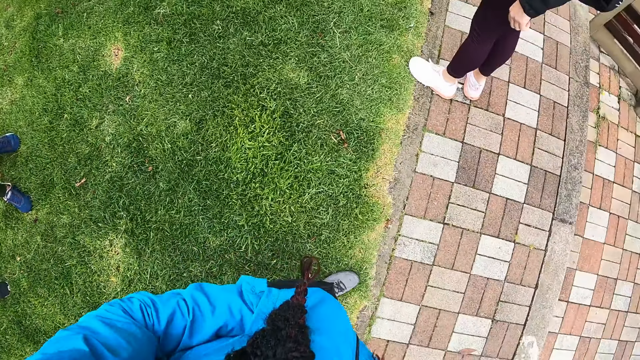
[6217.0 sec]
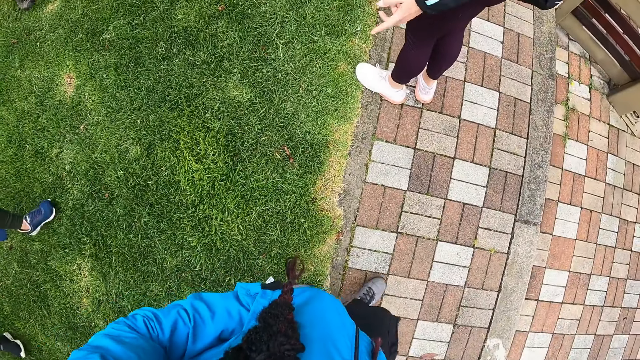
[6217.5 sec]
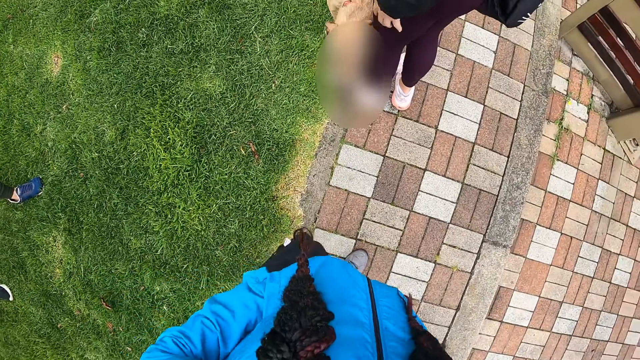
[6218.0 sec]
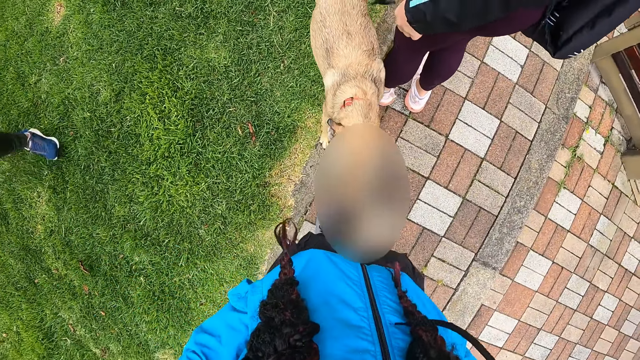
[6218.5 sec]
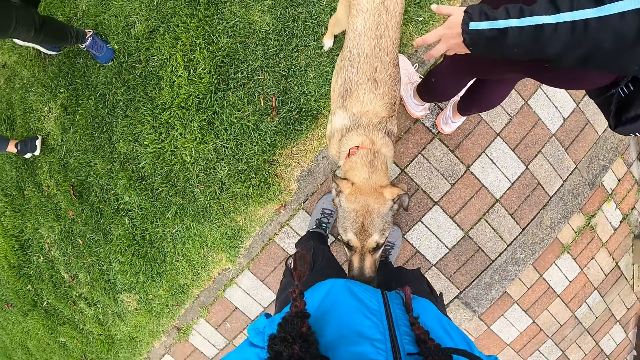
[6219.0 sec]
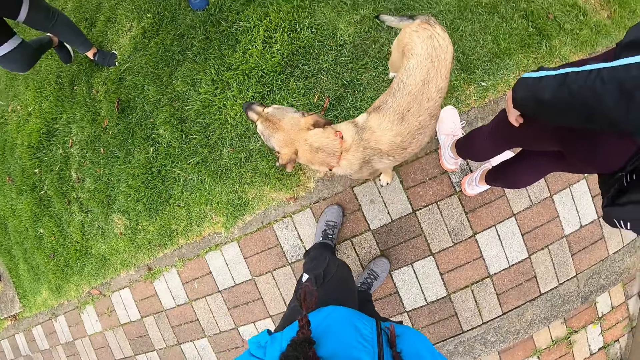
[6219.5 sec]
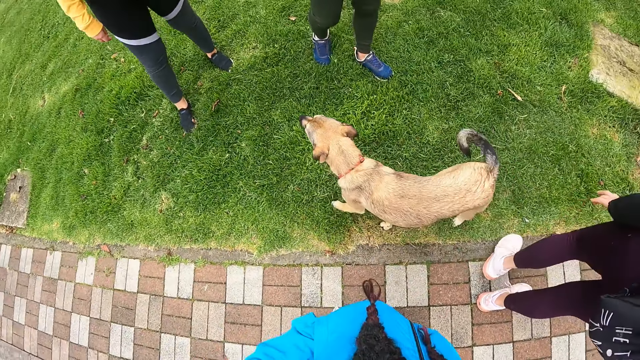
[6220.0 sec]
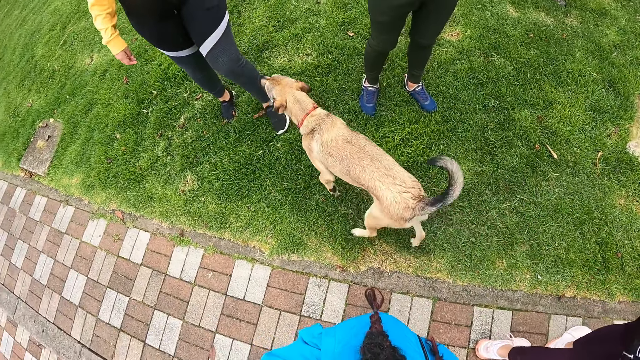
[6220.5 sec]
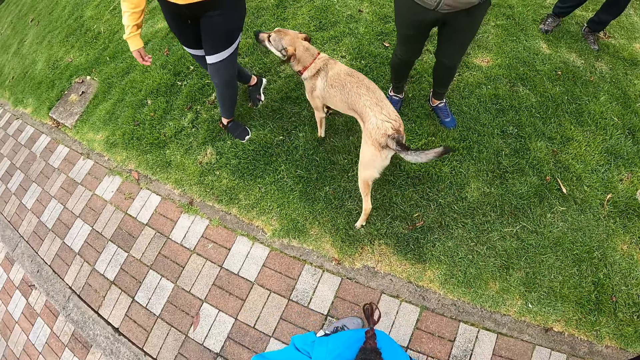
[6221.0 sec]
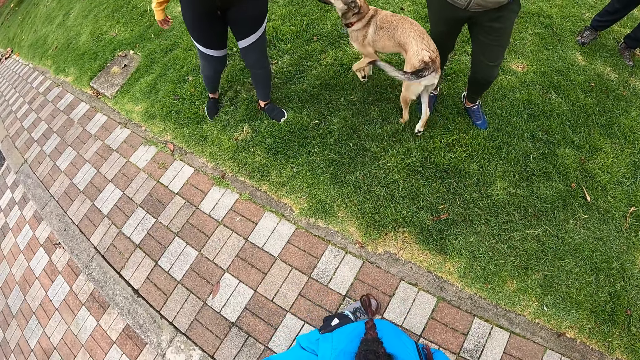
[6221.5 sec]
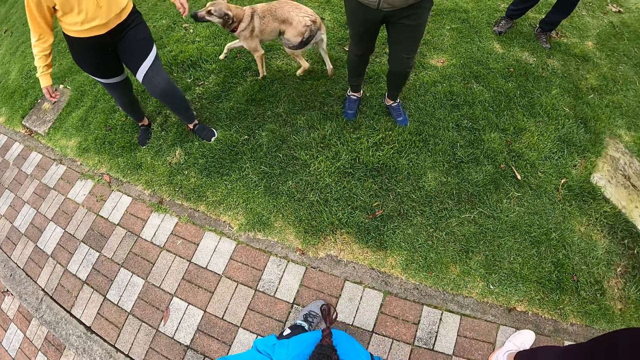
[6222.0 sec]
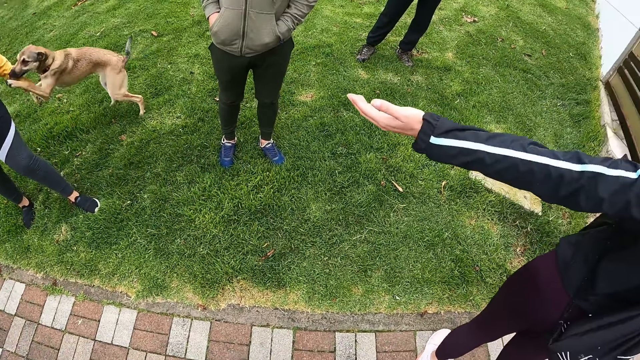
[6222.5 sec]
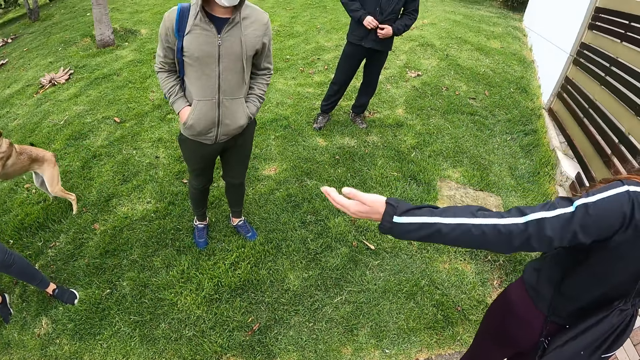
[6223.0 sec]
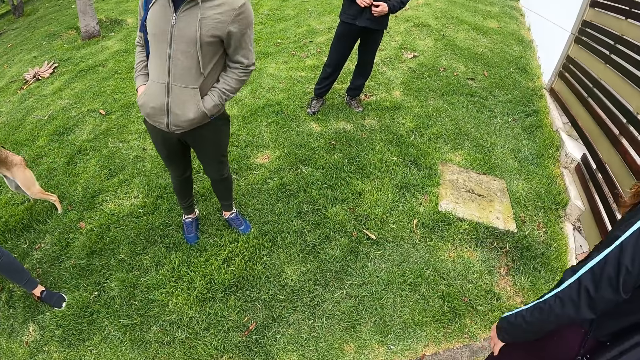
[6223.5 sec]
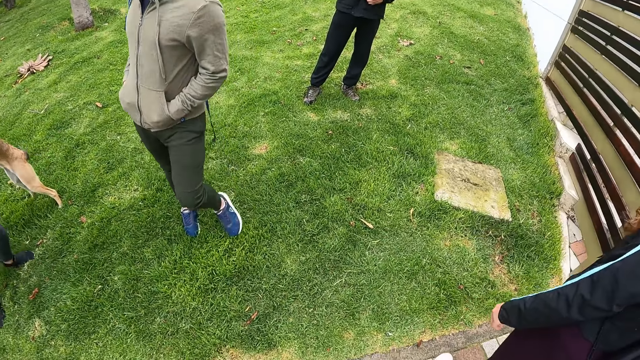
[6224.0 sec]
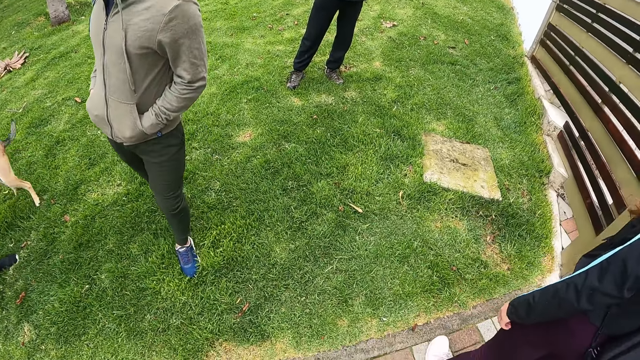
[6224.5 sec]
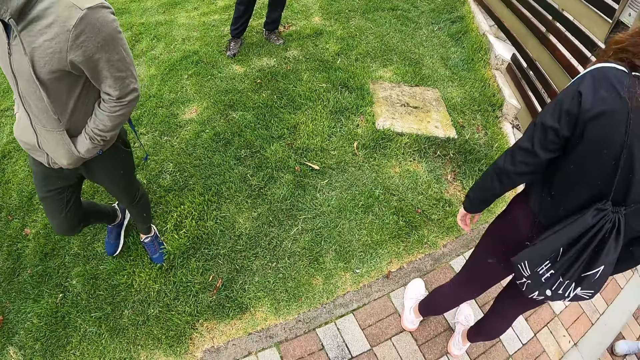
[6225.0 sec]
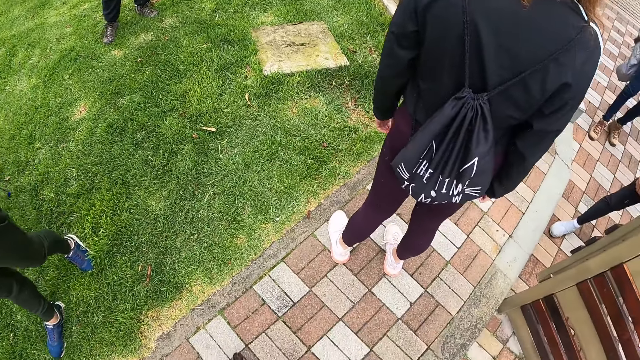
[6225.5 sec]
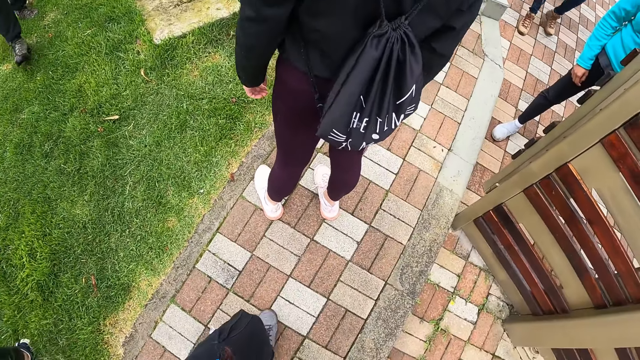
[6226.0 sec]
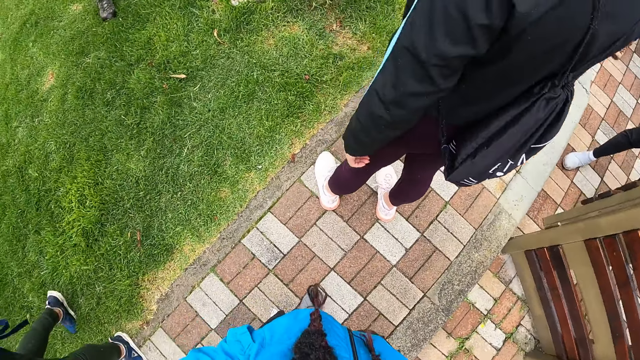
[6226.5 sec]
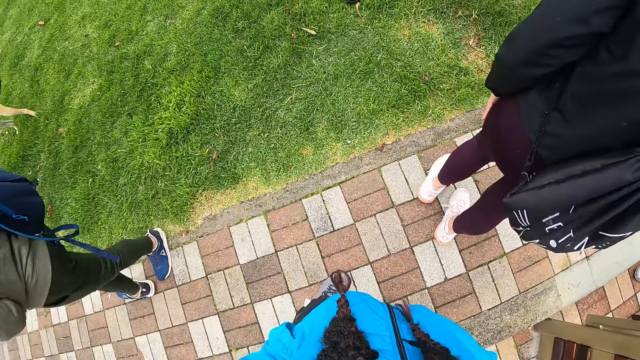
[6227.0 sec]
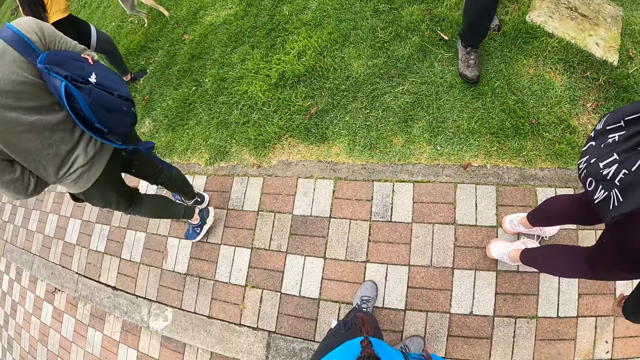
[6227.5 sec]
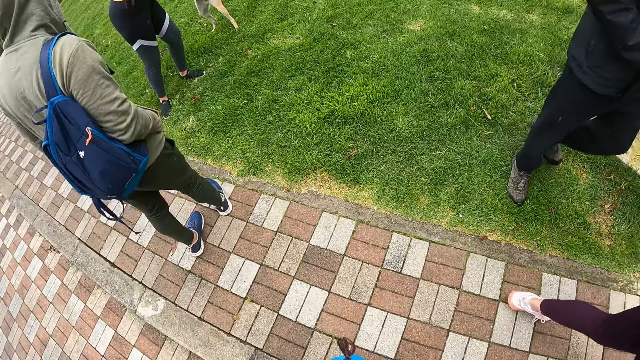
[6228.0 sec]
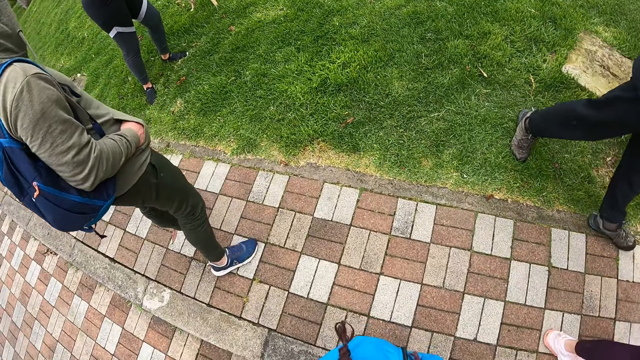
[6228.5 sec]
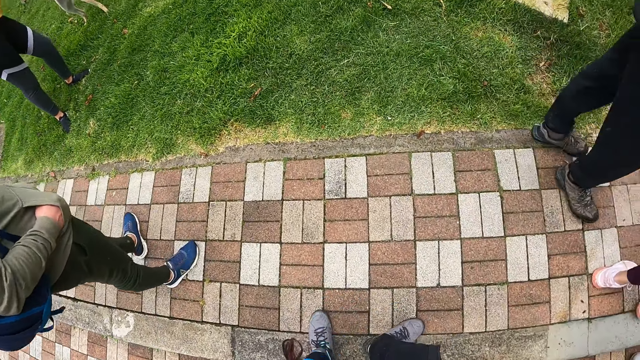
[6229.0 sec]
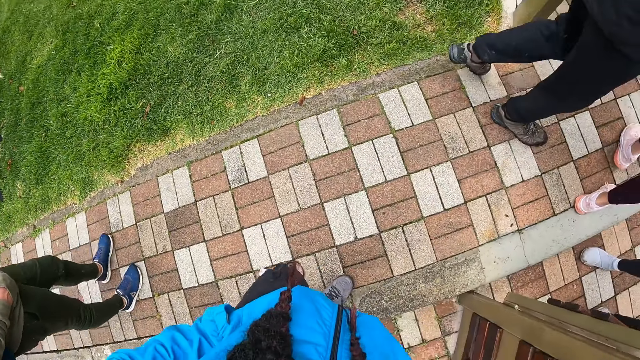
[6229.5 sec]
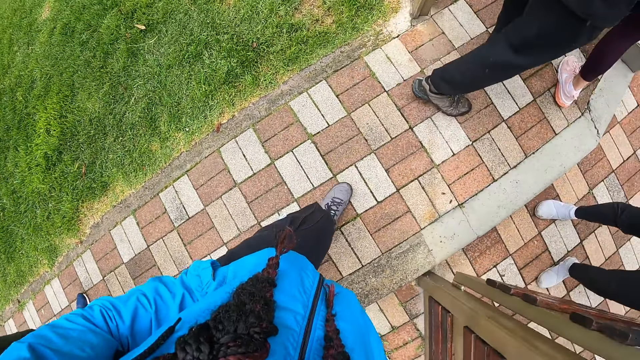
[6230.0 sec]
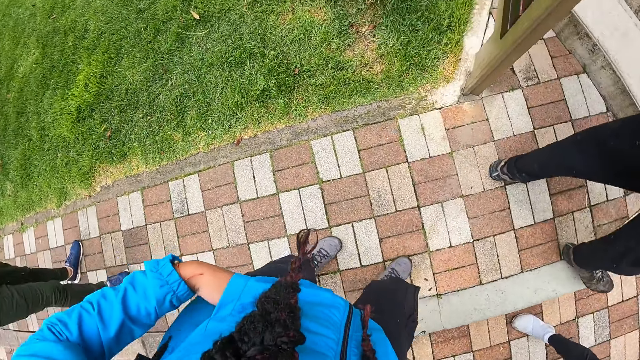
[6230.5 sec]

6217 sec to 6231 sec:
The dog walks towards the camera wearer. The dog walks towards the woman. The dog plays with the woman. The camera wearer looks around the compound. They stare at the compound. Another woman walks on a walkway. A man walks on the walkway. Another man walks on the walkway. The camera wearer walks on the walkway.

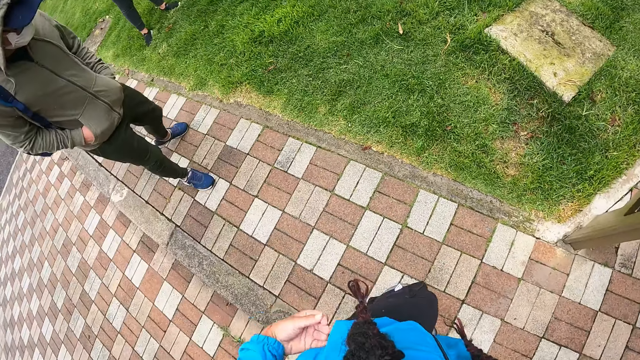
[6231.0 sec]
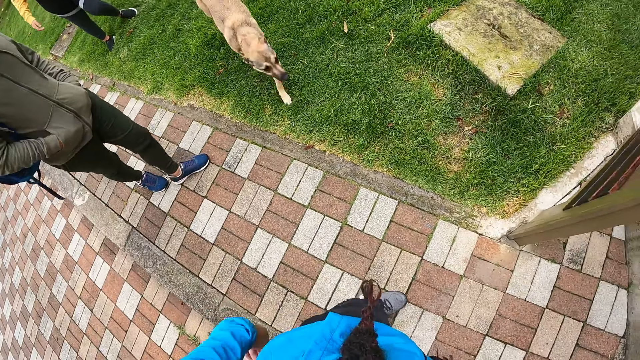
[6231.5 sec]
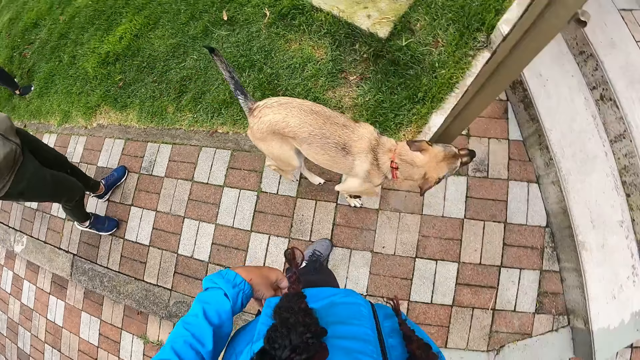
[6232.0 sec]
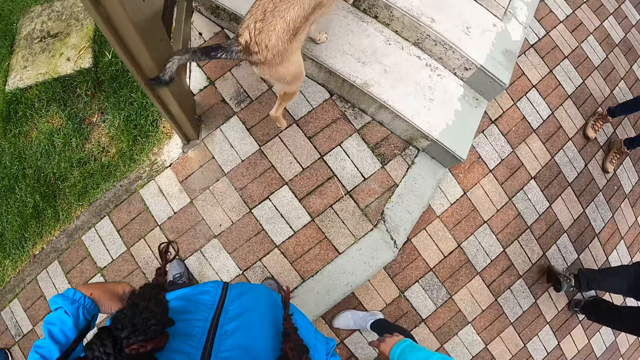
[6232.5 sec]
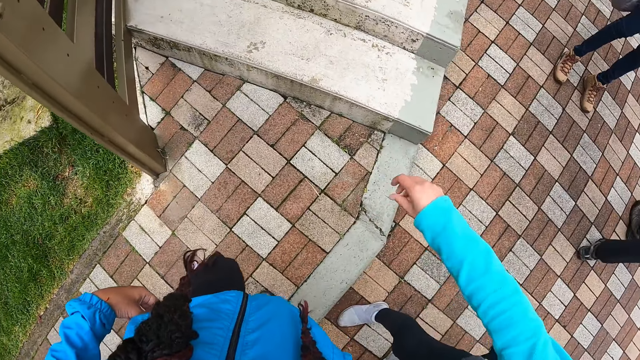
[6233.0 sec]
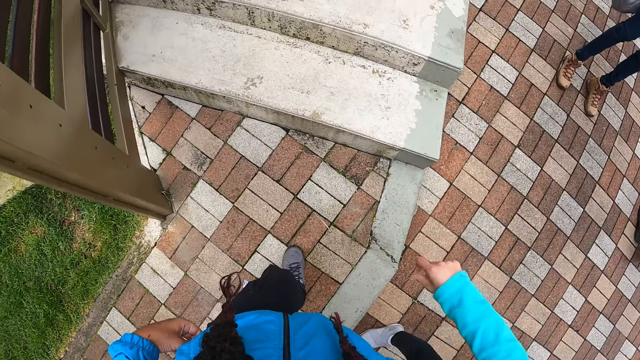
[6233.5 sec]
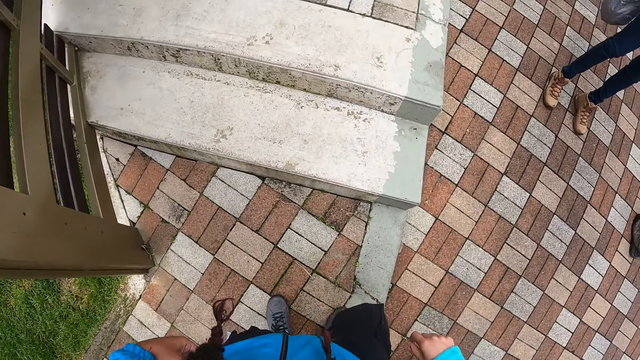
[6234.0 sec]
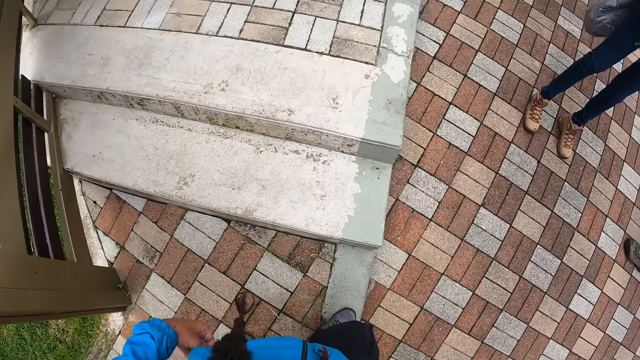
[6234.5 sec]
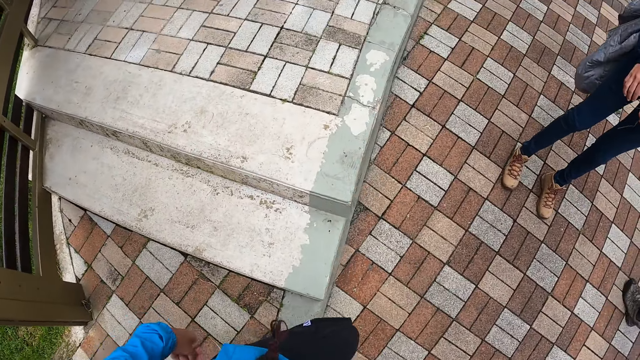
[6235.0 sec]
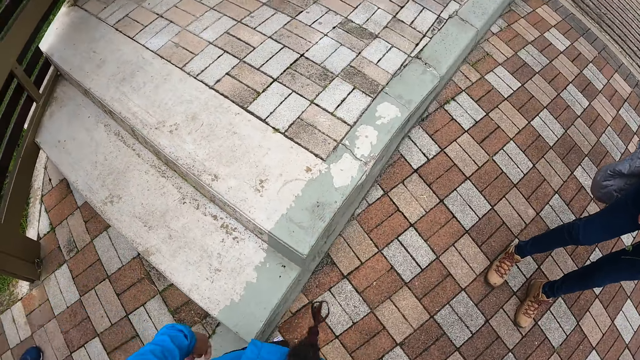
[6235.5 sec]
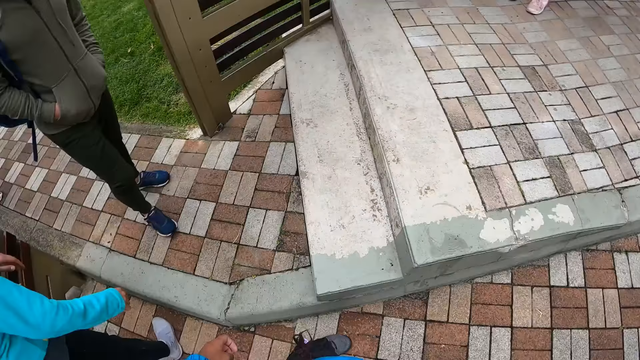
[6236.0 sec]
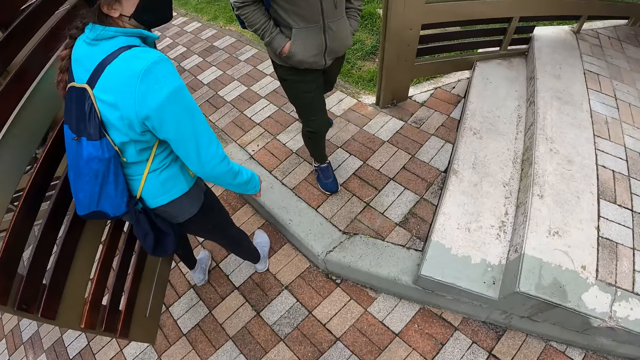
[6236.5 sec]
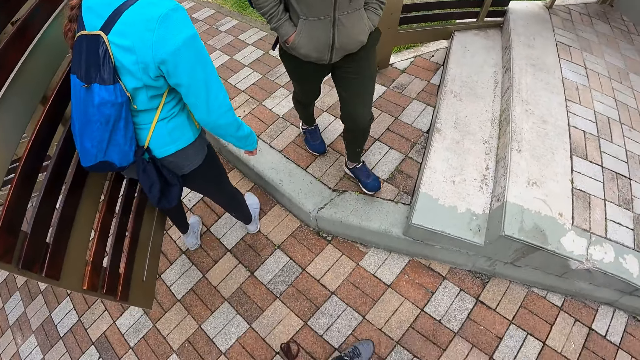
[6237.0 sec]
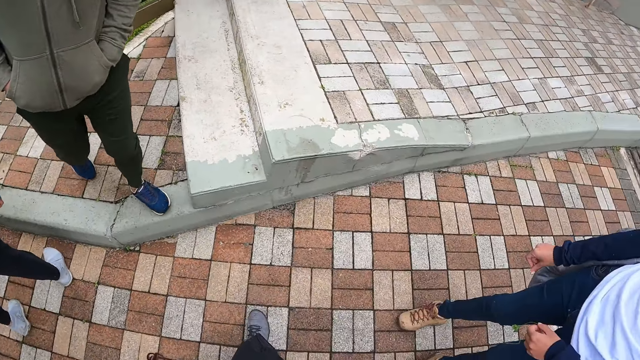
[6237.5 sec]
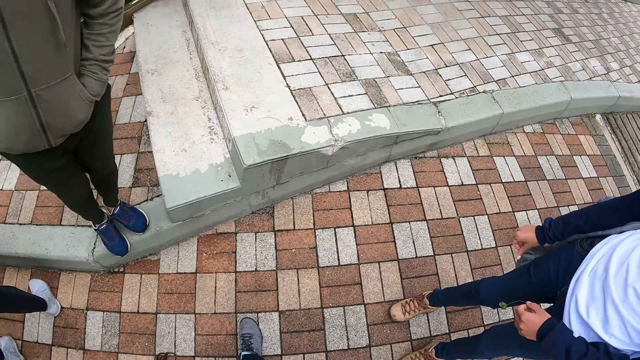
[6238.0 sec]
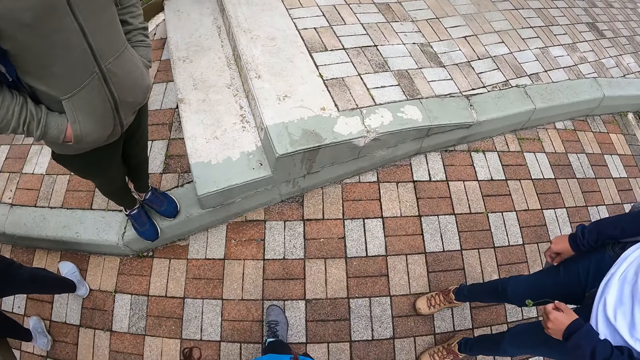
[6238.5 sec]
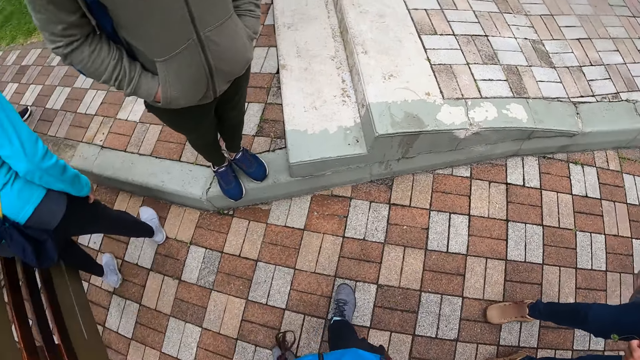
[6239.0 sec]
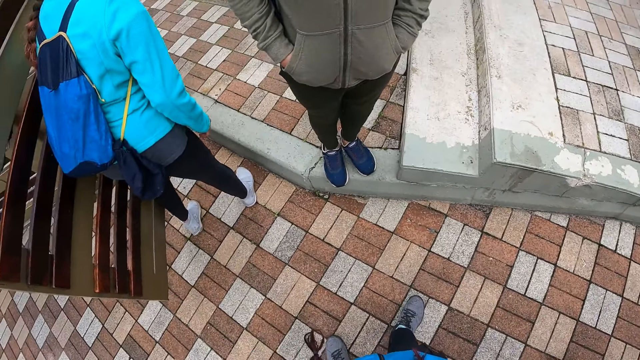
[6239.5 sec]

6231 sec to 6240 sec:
The dog runs on the walkway towards the stairs. The camera wearer walks in the compound. They stare at the compound.
